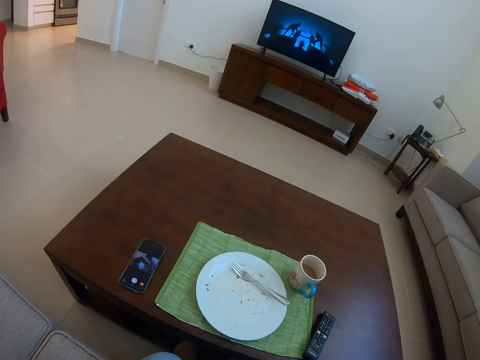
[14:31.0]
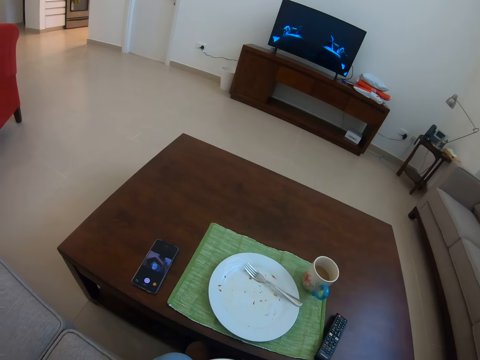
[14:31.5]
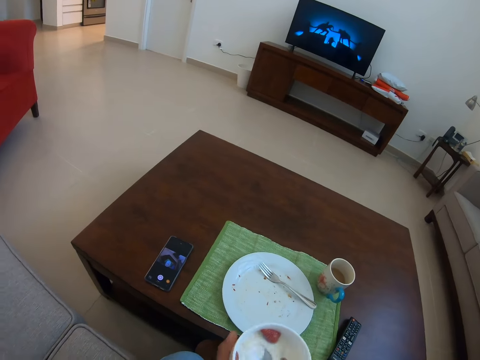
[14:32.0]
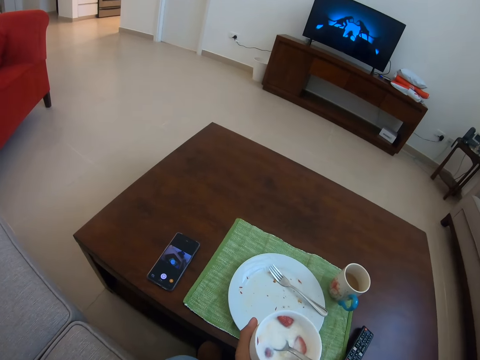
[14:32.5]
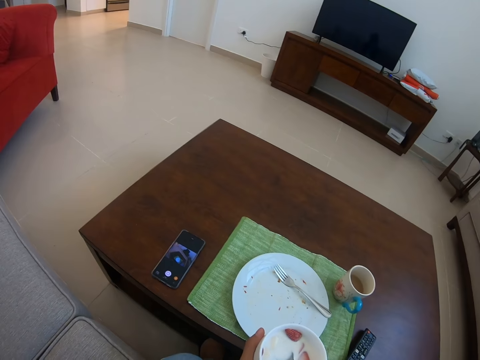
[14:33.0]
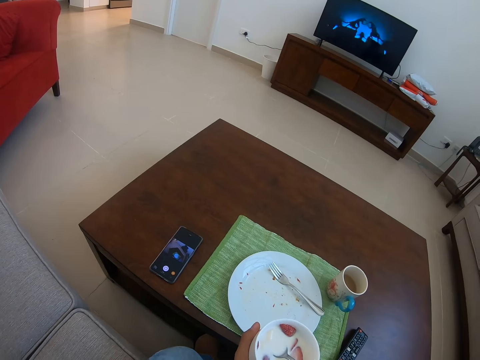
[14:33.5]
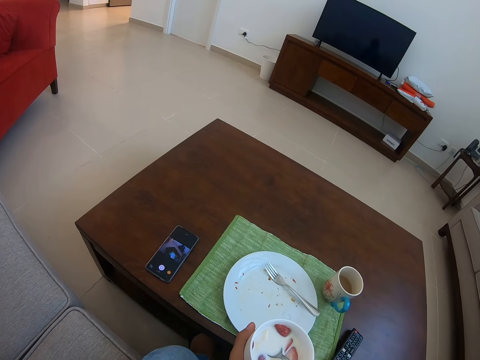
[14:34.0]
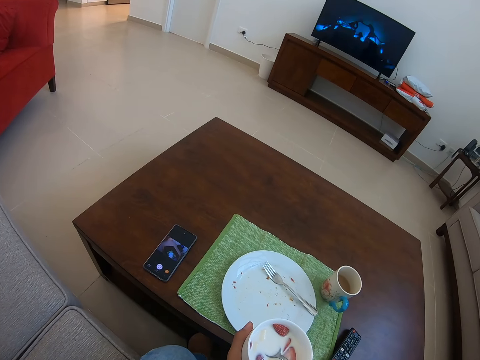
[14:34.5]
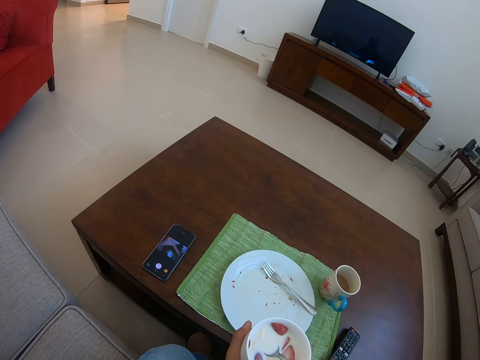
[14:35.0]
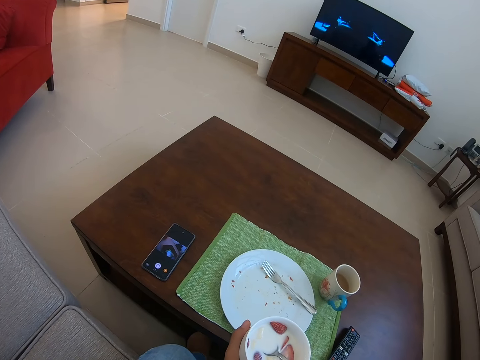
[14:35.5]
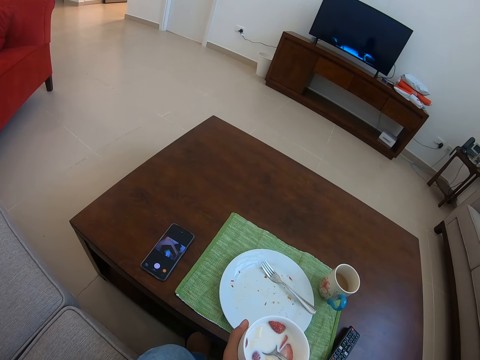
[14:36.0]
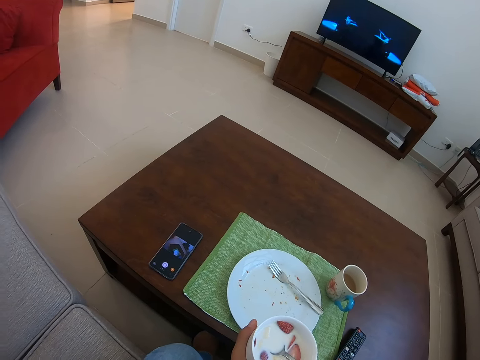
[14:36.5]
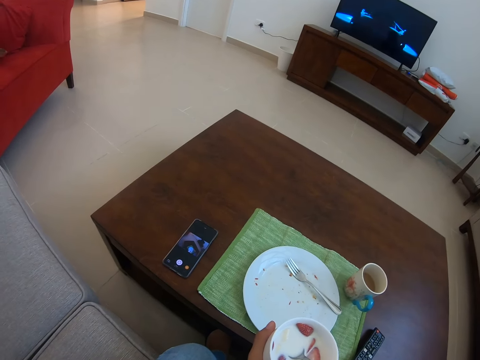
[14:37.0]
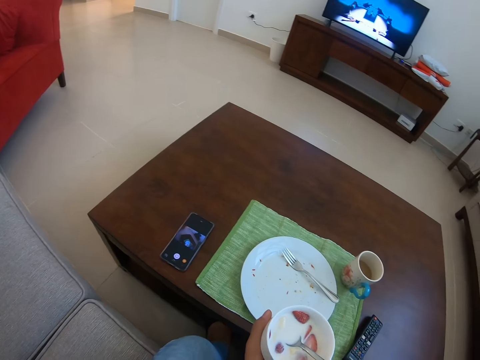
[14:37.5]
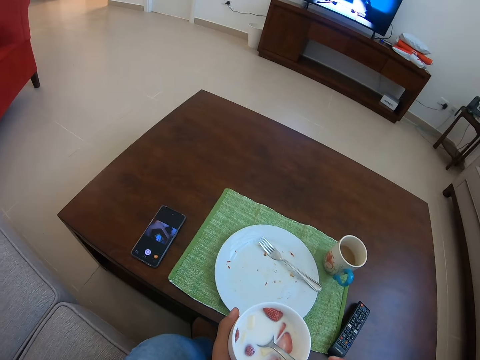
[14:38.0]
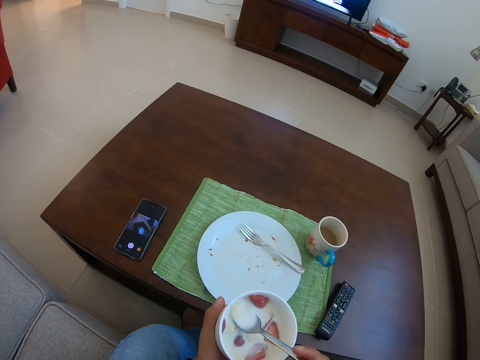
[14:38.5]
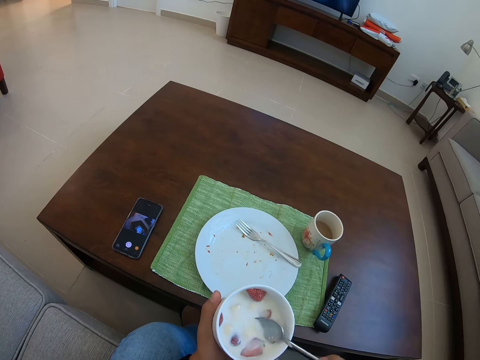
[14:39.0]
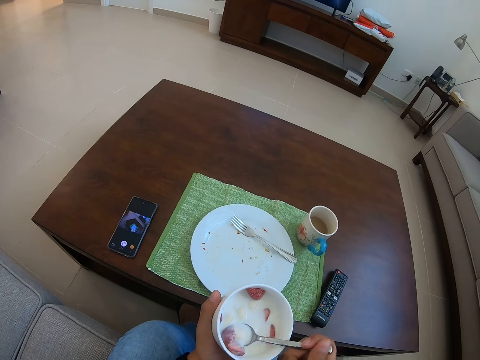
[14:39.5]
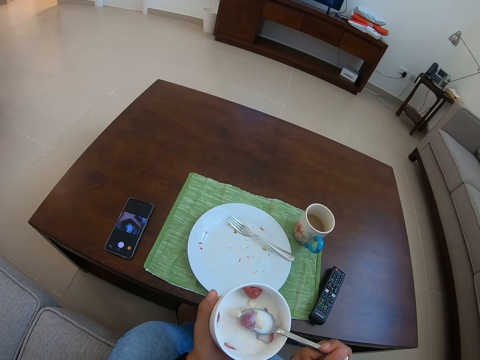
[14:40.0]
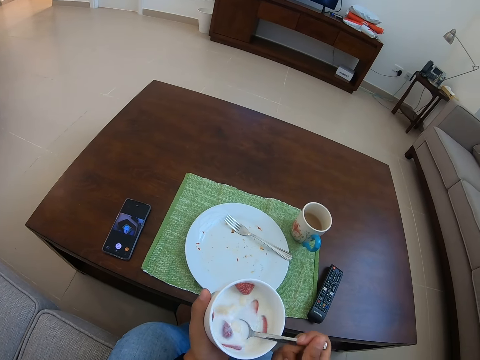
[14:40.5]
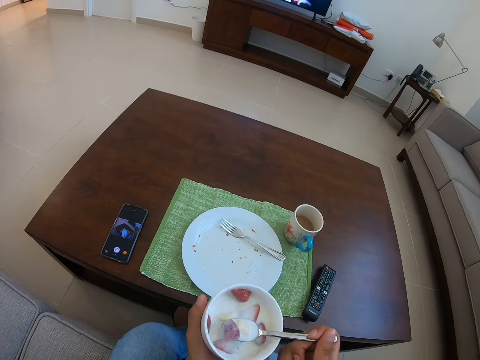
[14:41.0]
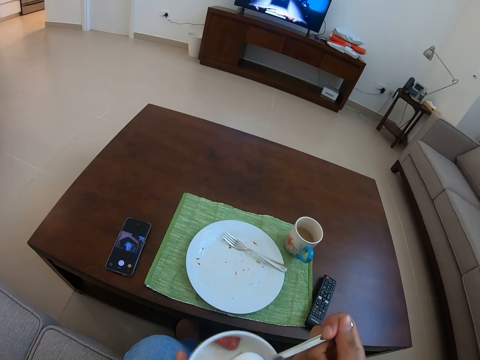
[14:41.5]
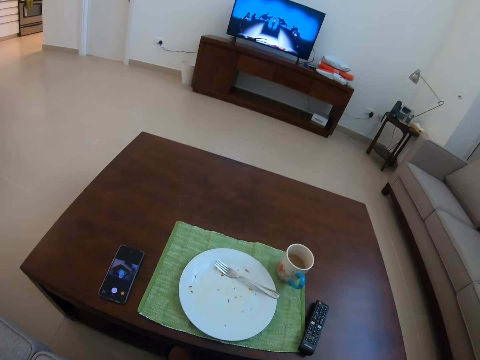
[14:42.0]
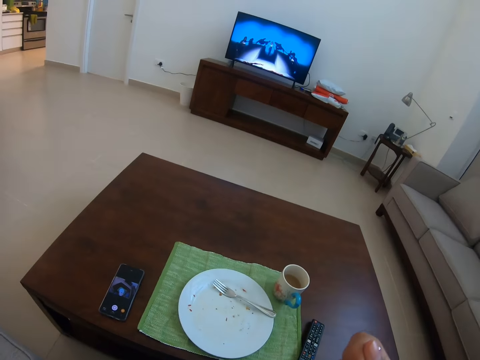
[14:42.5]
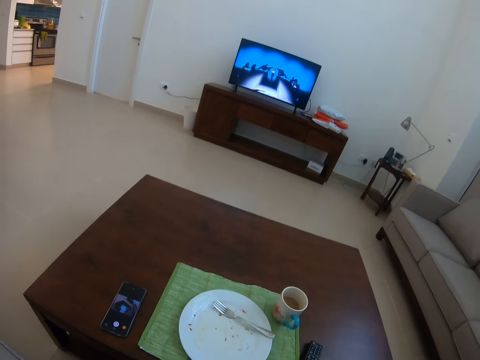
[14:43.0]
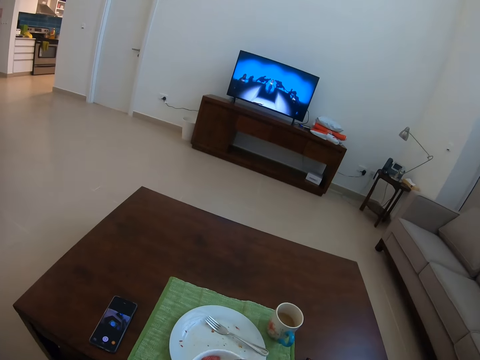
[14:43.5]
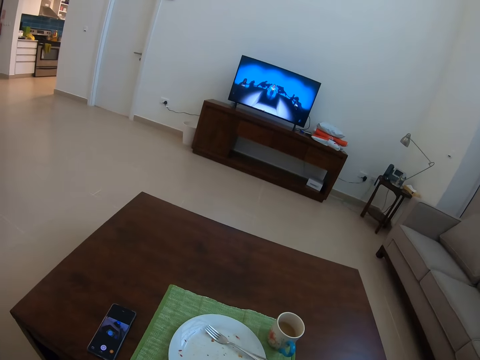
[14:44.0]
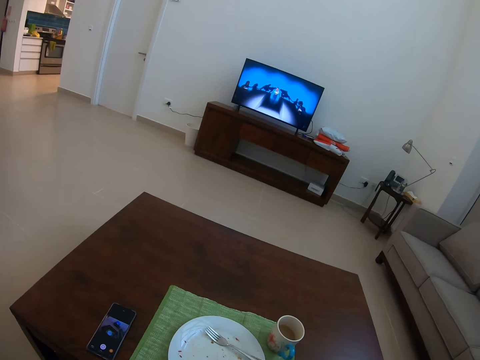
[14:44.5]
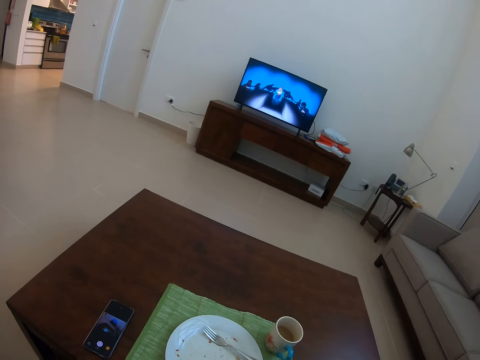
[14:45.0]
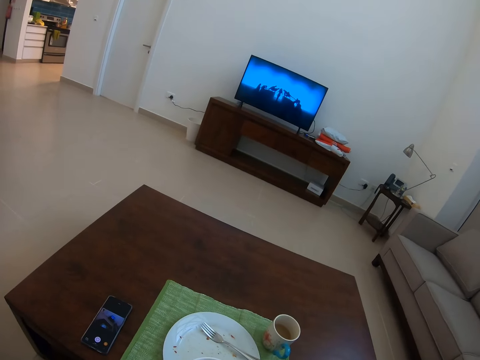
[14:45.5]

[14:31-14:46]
The camera wearer scoops the salad. They drink strawberry milk. They hold a bowl of strawberry milk. They mix the bowl of strawberry milk with a spoon. They scoop the salad.

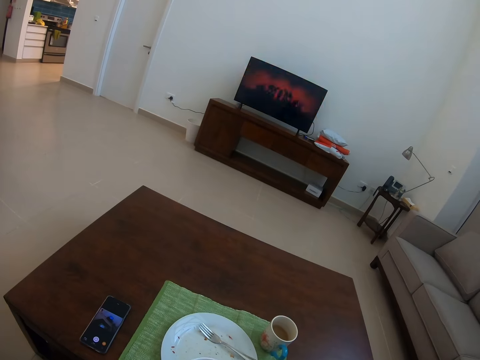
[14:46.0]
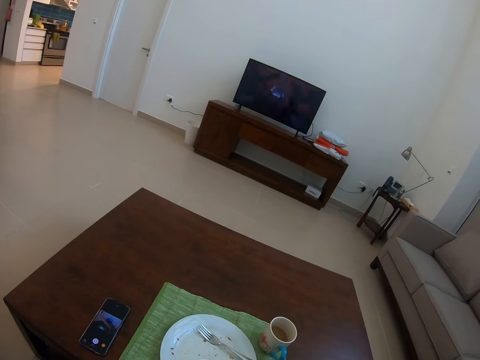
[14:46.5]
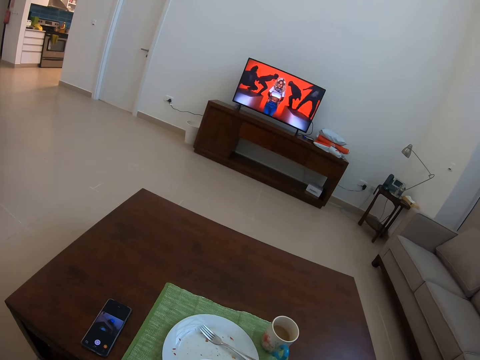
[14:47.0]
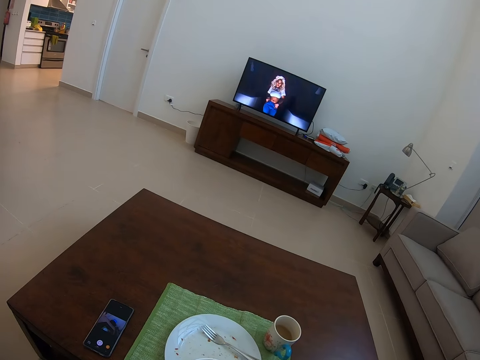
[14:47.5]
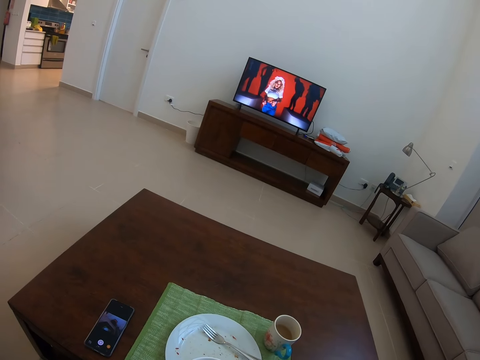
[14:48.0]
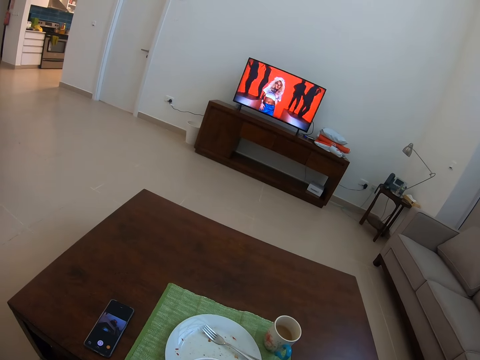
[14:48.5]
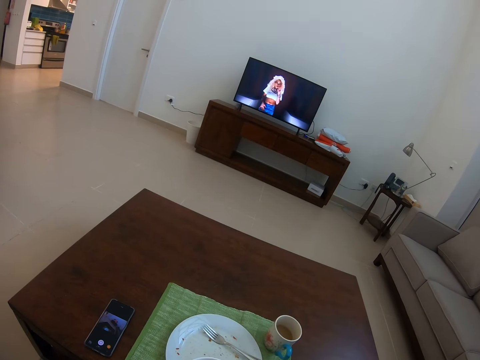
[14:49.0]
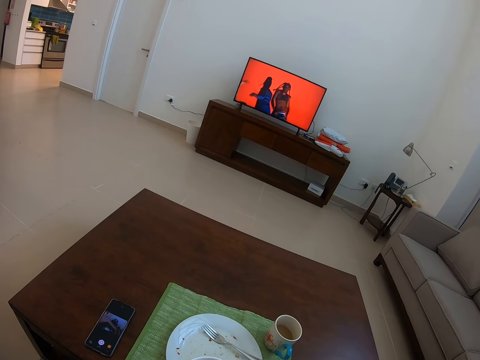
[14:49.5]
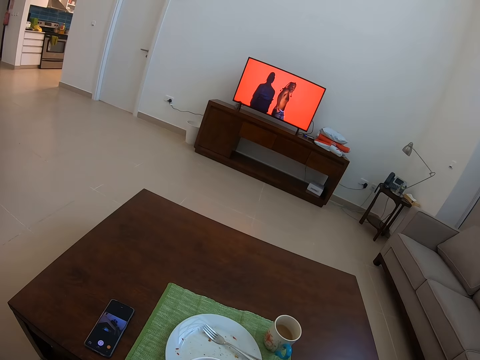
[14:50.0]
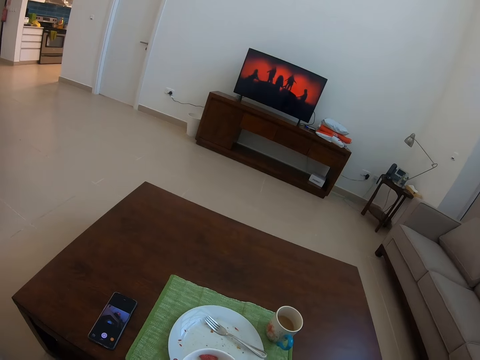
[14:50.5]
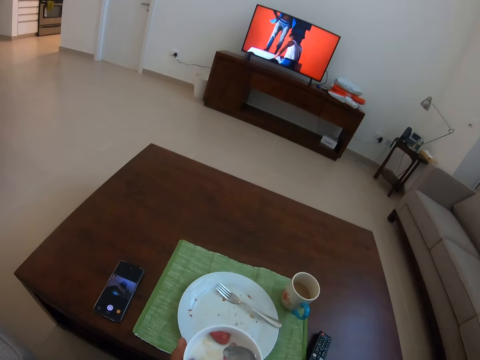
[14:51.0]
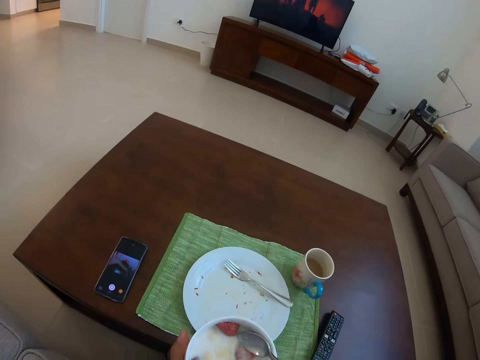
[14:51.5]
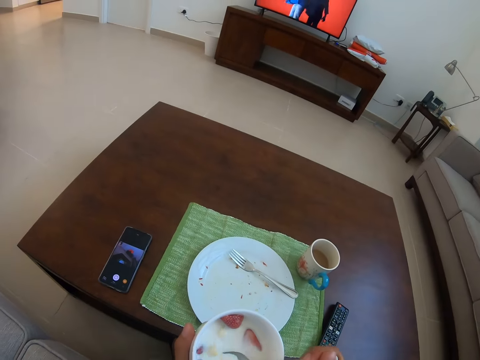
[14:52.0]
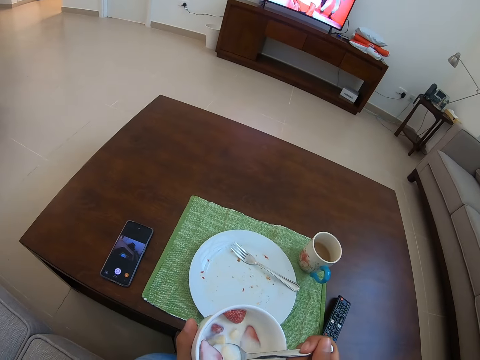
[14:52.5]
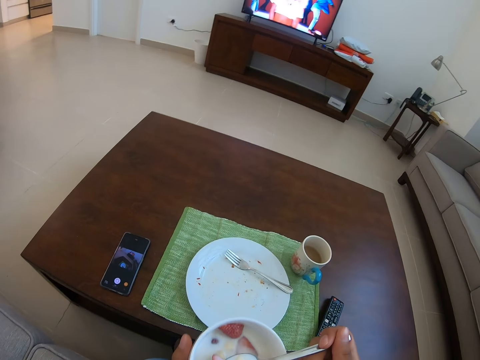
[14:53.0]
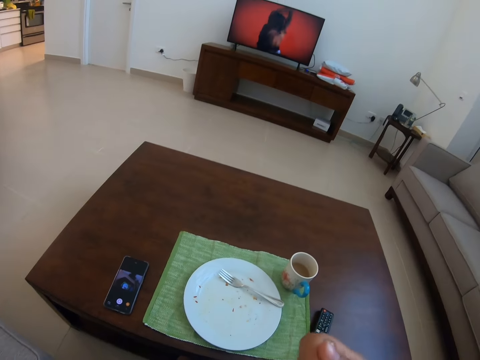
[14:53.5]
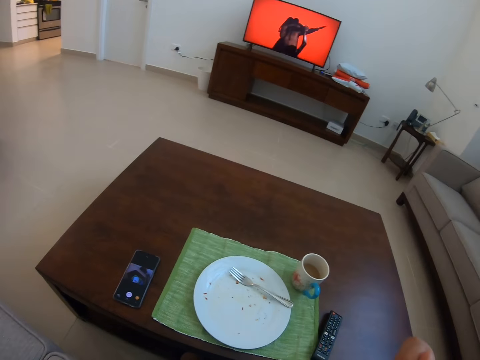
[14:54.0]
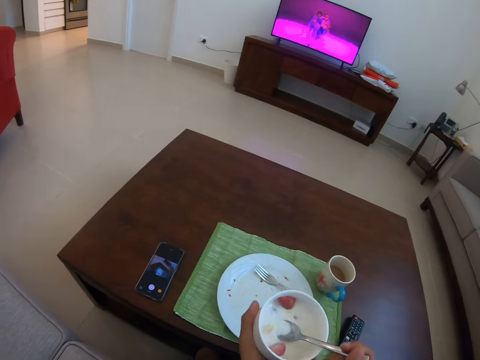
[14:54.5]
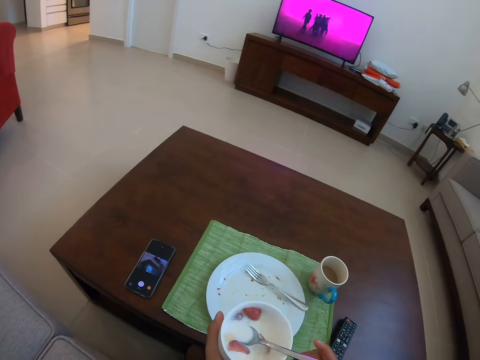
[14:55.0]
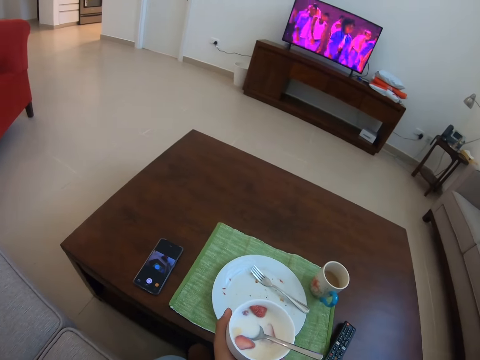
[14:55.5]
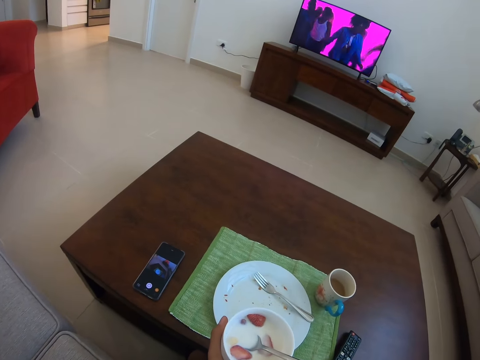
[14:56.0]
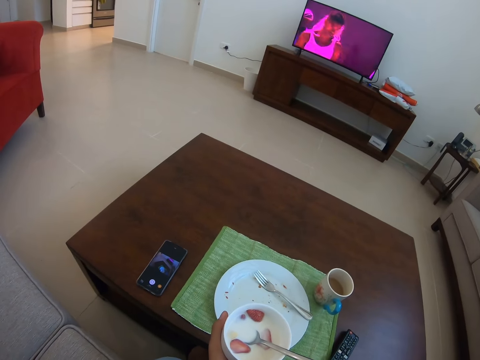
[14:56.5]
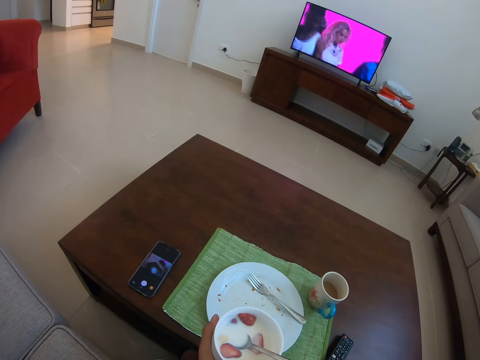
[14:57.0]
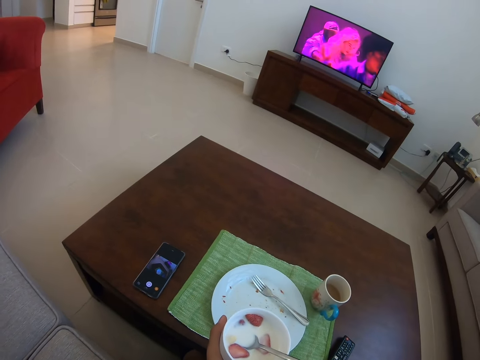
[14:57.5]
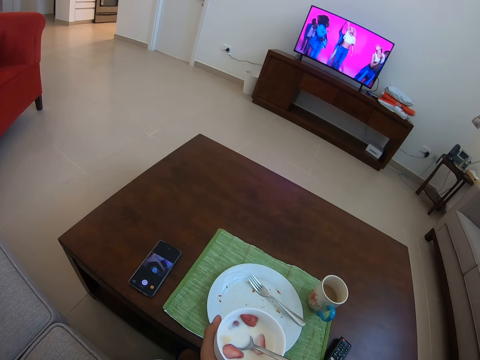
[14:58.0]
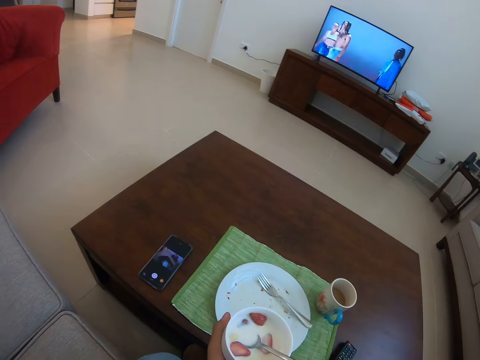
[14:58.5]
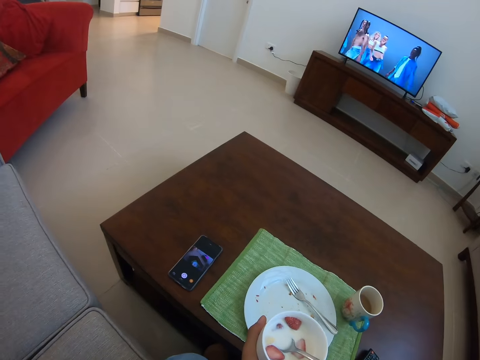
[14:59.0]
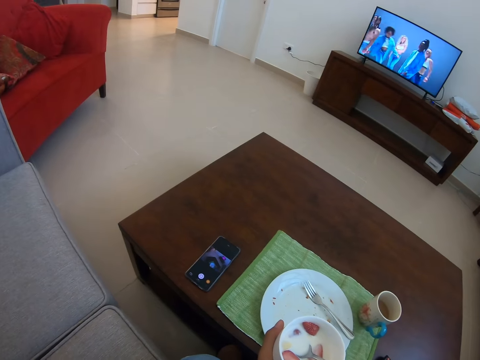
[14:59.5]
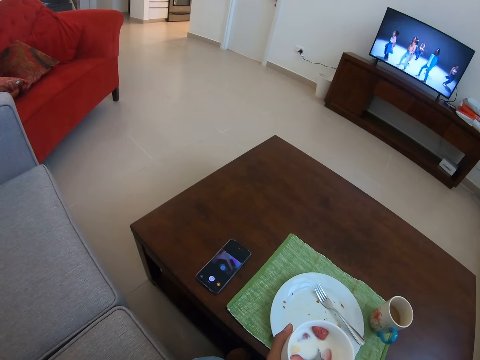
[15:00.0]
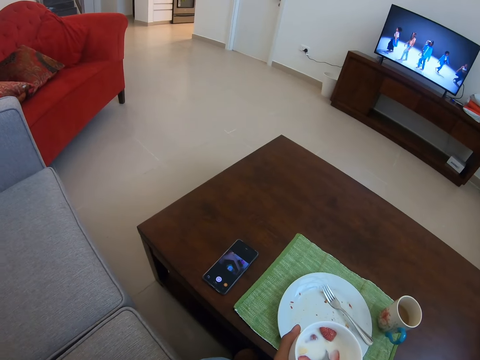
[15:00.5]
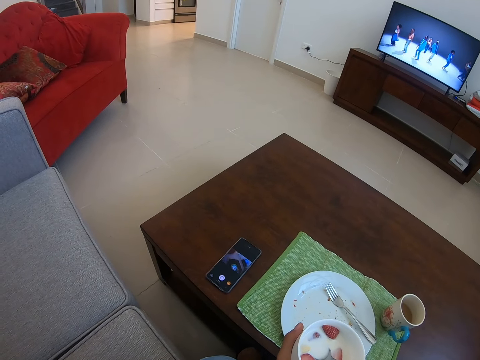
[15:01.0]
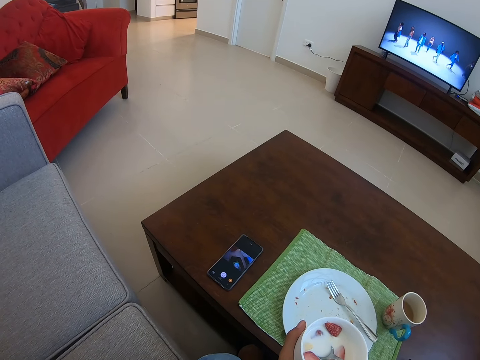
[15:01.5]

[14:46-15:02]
The camera wearer eats the salad. They drink strawberry milk.
